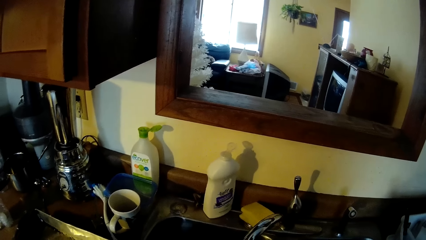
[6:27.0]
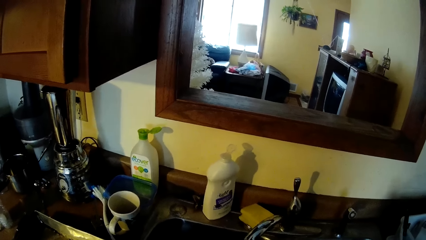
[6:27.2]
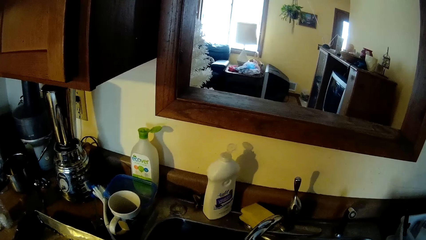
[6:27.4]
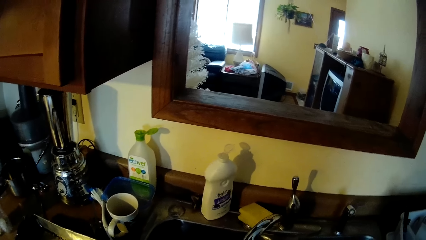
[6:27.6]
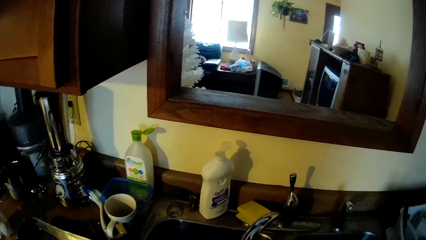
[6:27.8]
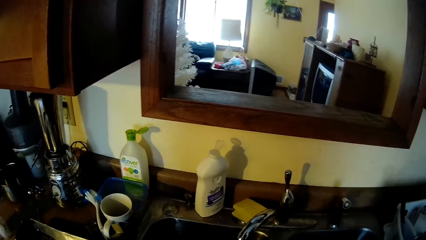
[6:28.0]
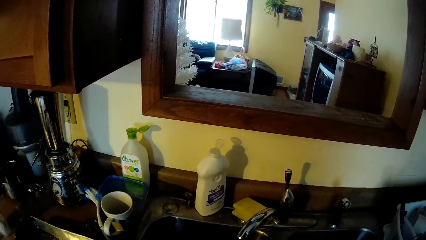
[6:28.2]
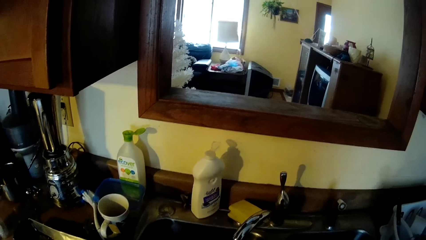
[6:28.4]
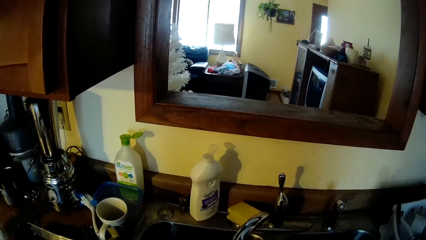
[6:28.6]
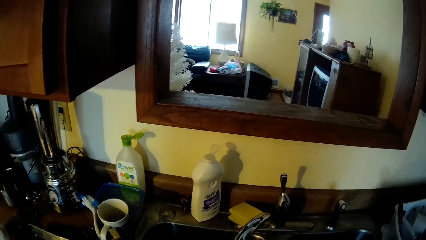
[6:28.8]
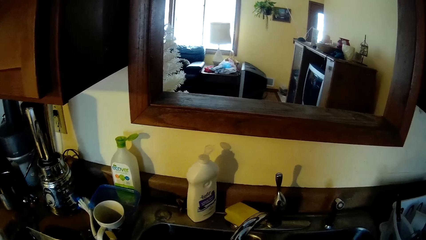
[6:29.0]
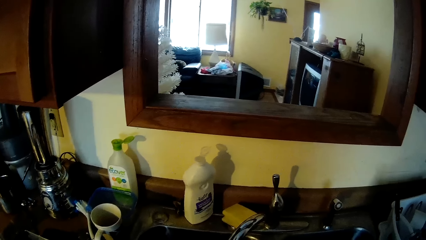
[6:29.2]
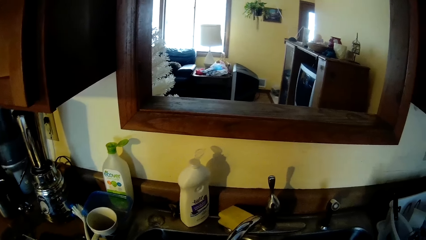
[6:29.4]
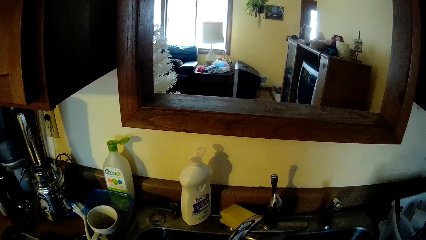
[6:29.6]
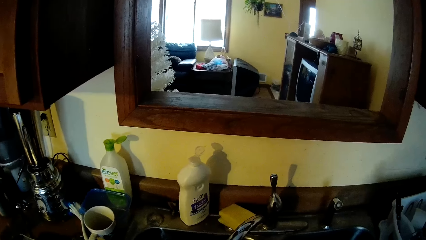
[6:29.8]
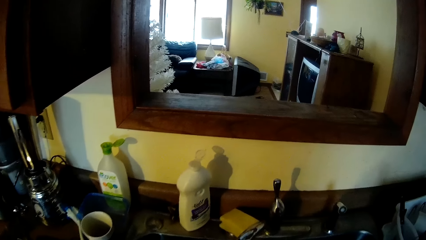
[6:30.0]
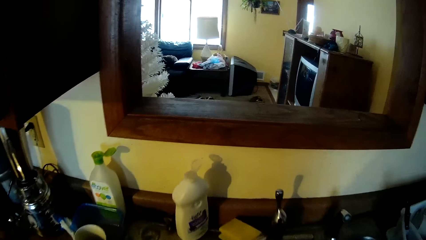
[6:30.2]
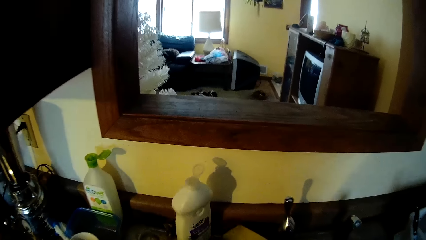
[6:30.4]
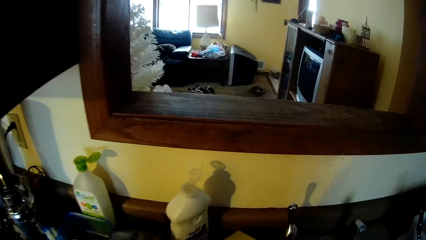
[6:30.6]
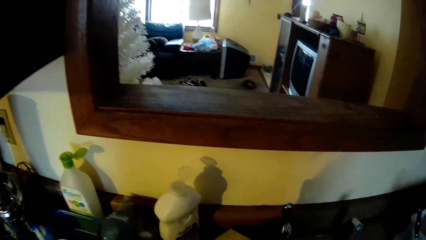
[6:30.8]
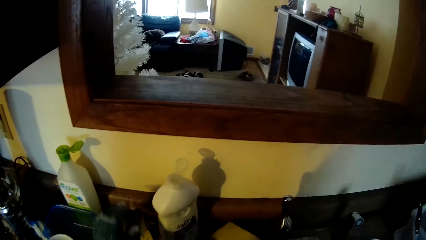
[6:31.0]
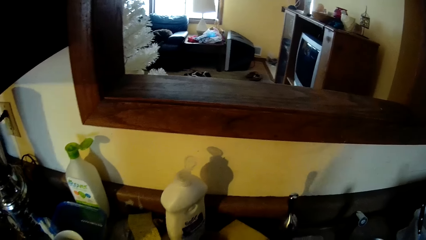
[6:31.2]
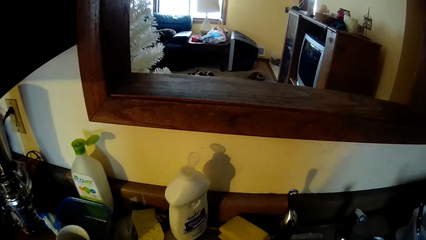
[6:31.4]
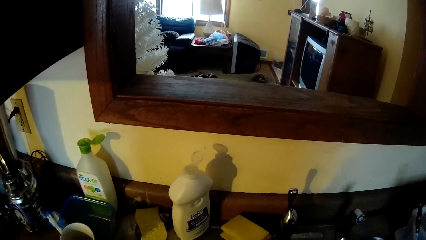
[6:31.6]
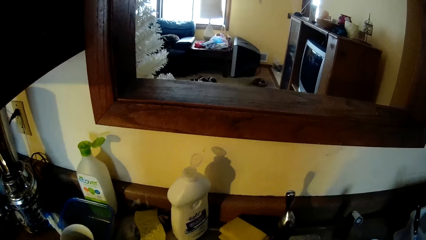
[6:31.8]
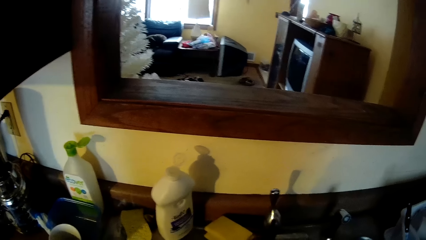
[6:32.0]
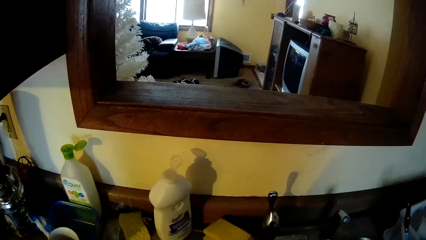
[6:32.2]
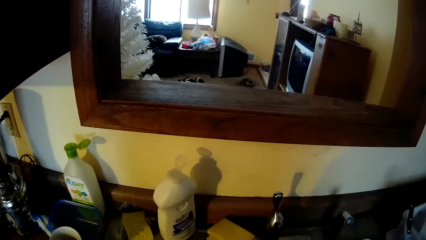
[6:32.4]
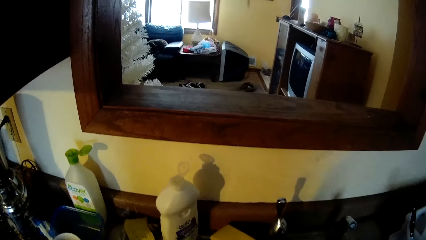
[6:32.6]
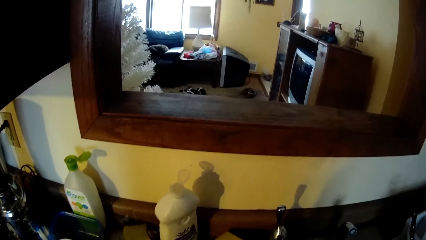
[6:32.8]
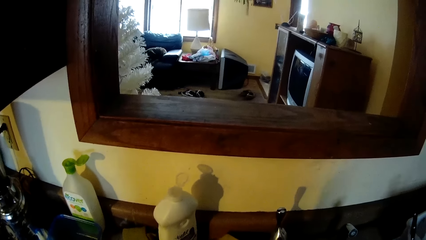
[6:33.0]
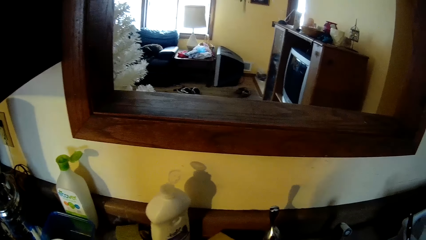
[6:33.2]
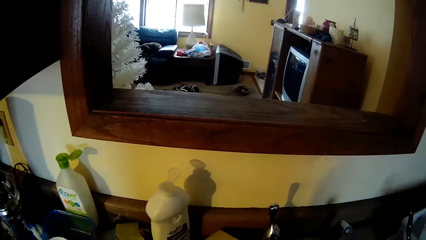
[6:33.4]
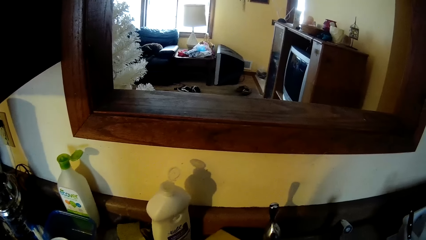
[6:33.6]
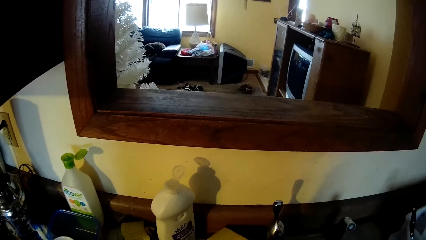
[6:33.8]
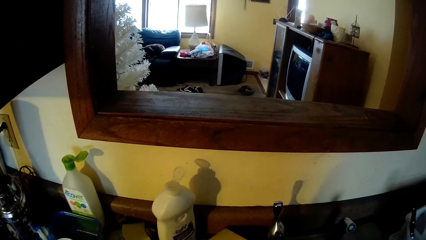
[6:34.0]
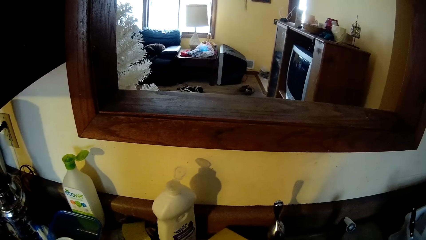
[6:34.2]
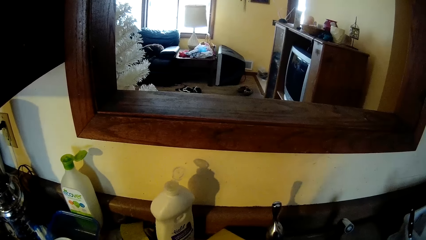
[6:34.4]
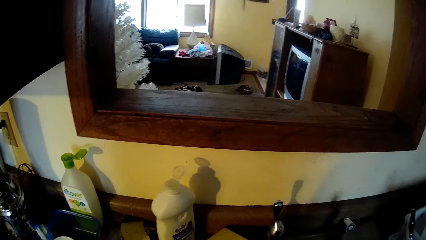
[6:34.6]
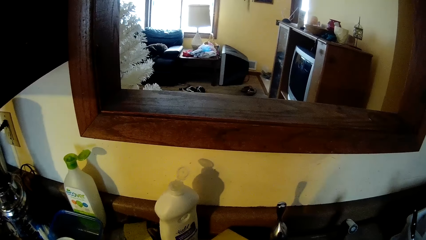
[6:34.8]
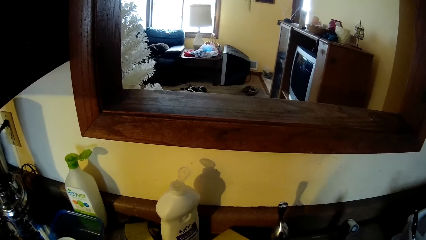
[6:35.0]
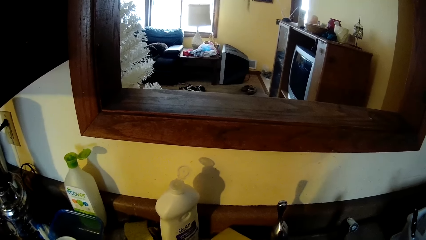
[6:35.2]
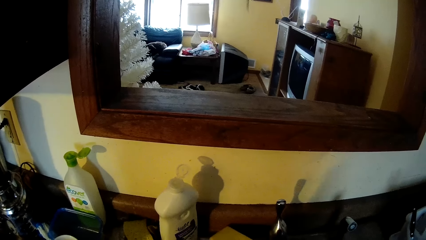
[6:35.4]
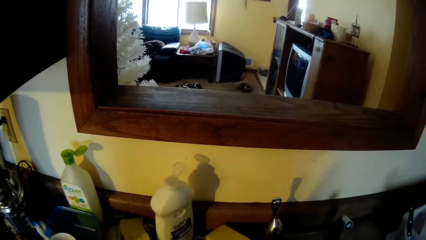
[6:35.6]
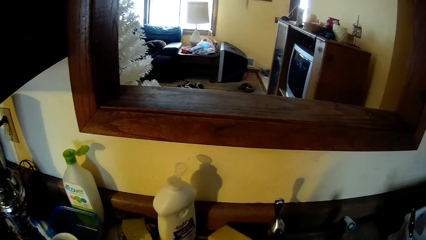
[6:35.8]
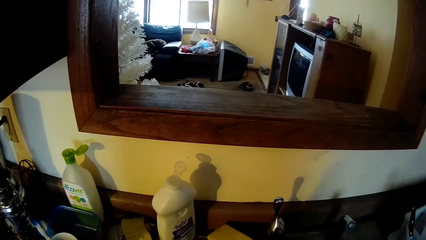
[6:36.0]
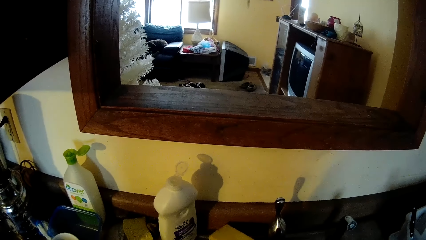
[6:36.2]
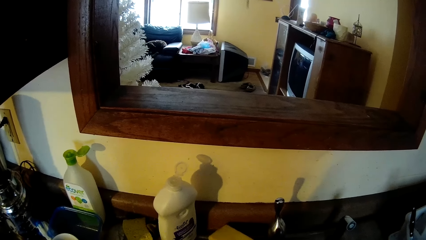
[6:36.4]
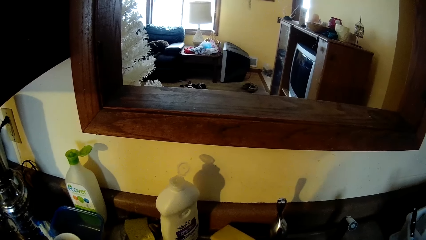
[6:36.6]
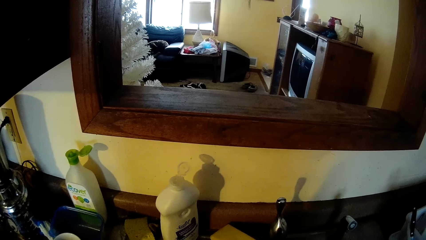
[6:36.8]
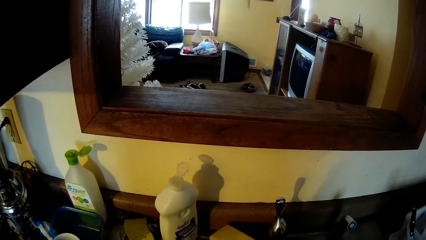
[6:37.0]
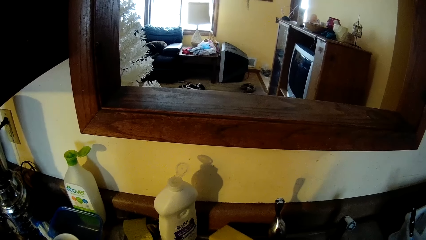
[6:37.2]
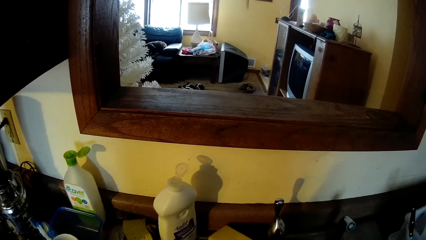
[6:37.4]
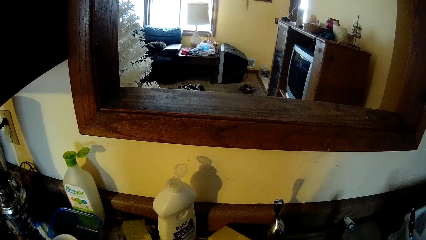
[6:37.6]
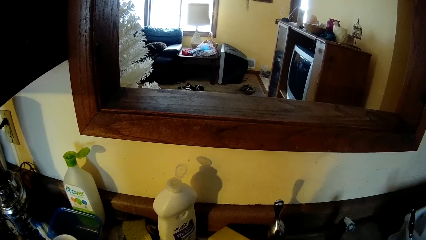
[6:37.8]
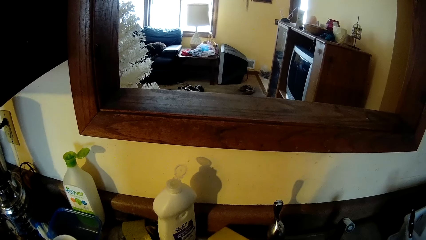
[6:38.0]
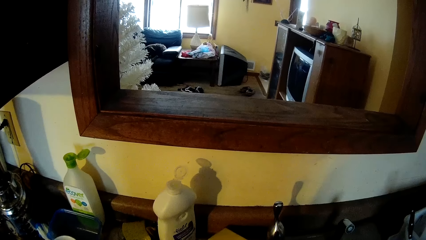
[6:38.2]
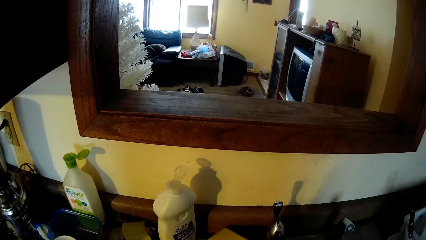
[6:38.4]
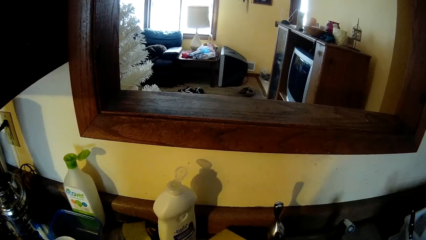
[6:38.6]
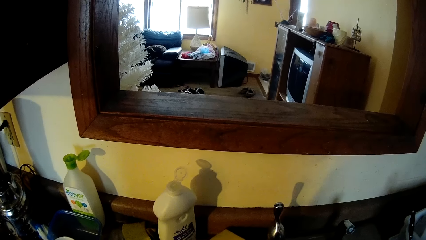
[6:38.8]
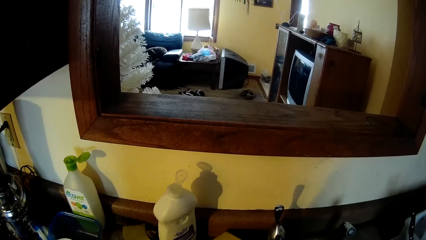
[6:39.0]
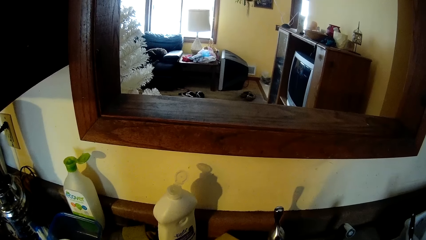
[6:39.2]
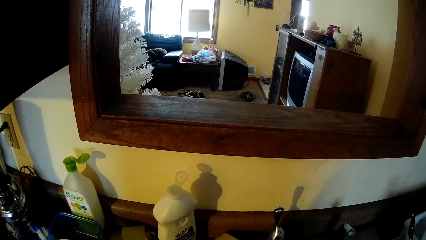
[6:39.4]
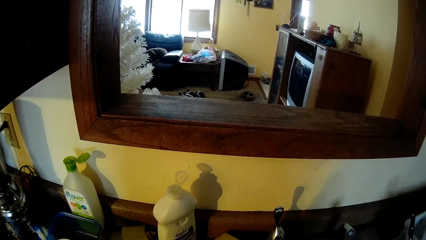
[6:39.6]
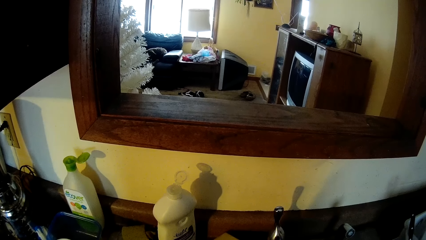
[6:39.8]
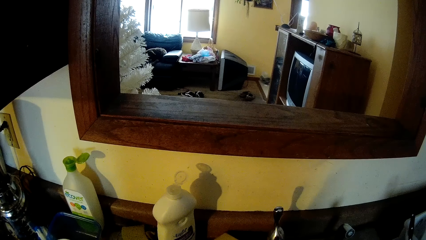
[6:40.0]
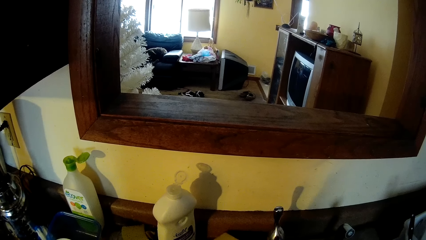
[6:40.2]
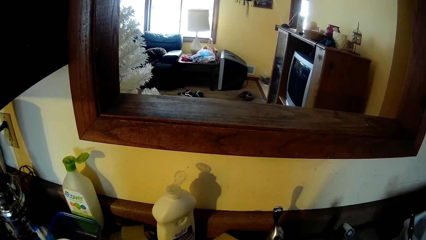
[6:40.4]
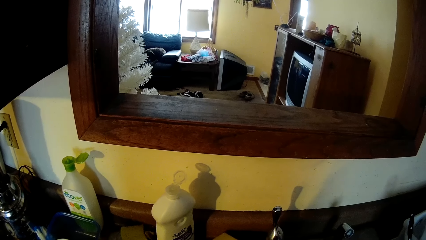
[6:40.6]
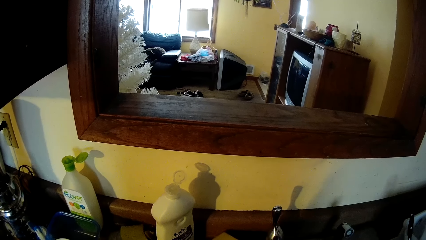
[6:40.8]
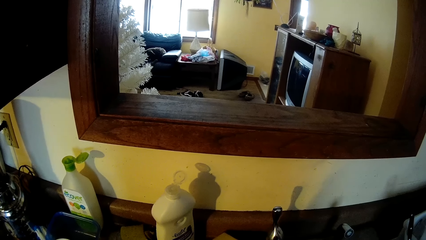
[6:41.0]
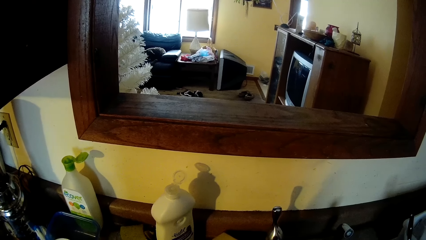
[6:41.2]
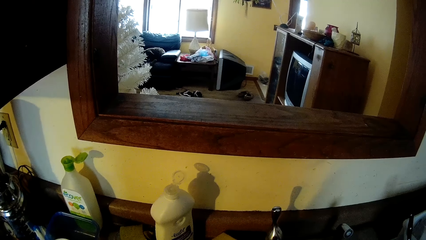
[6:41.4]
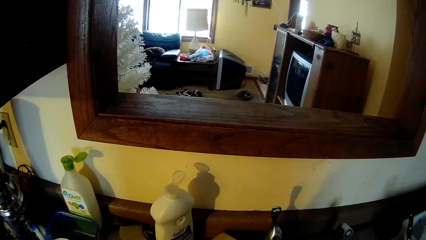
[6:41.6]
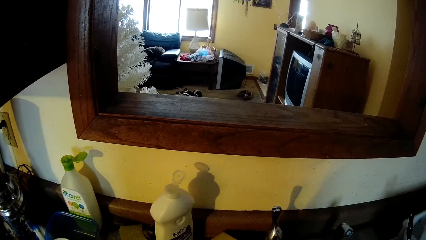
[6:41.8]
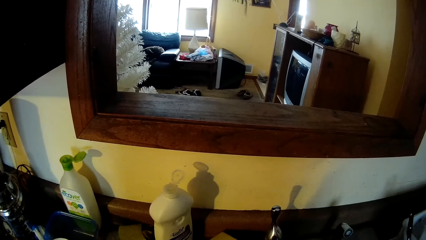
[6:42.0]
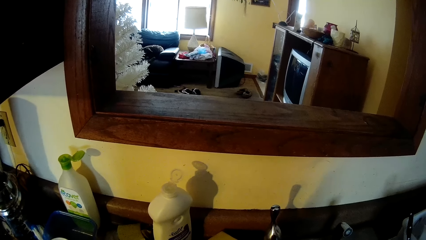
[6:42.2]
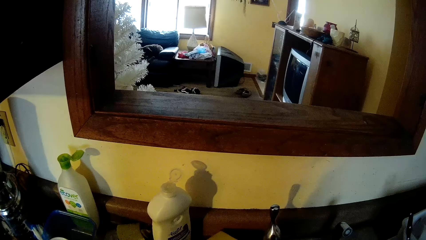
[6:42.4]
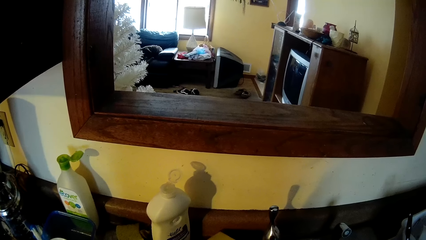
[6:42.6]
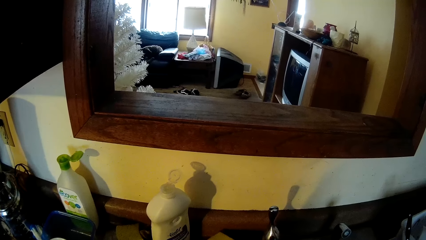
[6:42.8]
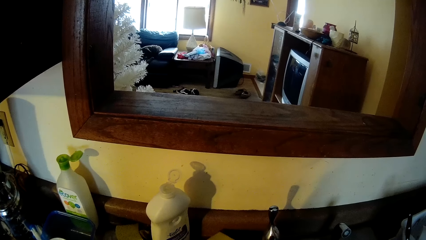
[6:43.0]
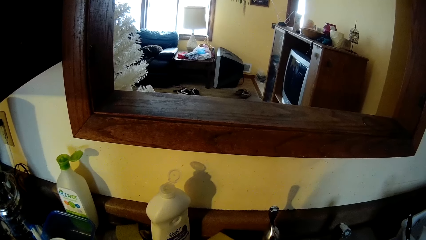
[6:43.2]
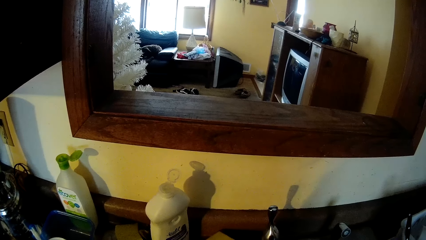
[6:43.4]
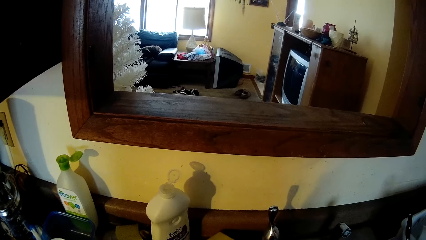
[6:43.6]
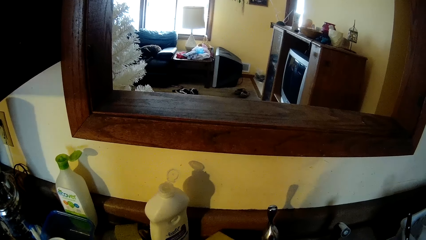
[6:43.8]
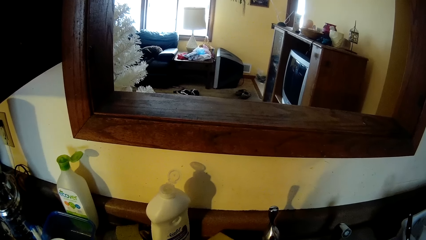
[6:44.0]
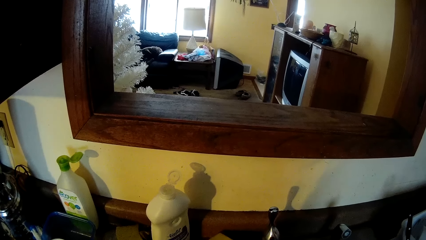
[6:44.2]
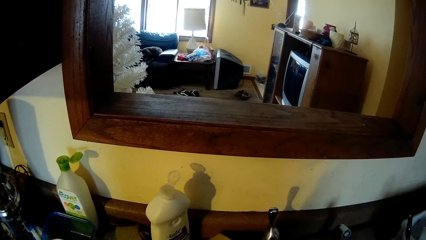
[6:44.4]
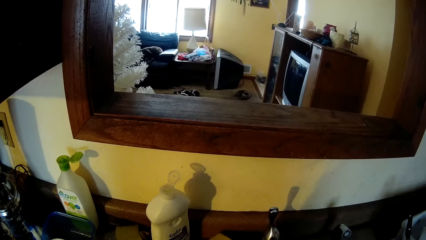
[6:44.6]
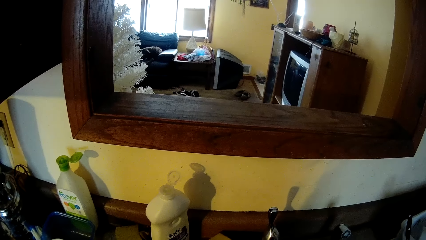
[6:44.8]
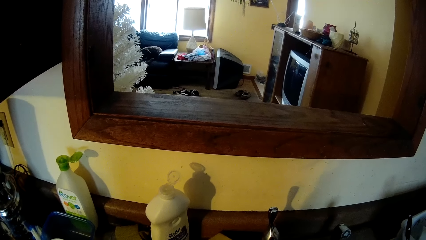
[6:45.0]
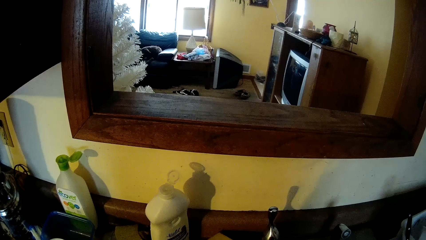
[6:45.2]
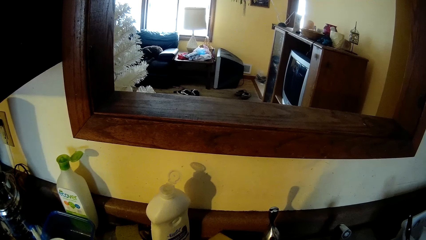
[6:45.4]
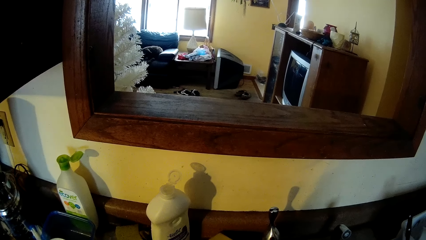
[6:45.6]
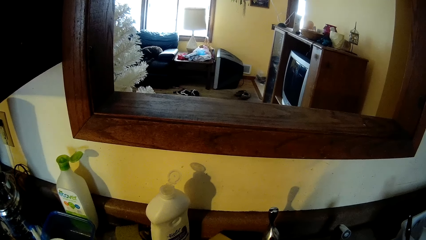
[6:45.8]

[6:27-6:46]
The camera wearer drops the sponge on the sink with her left hand.
